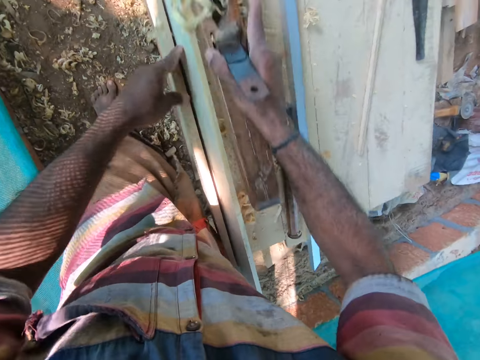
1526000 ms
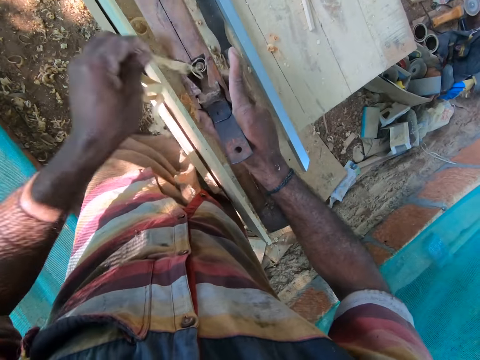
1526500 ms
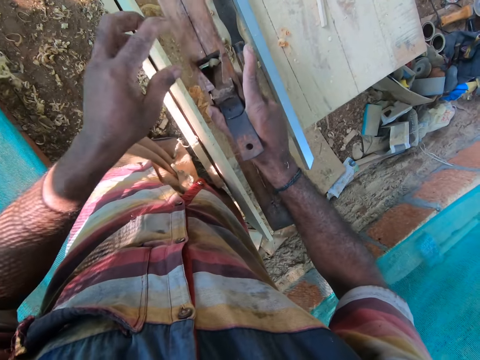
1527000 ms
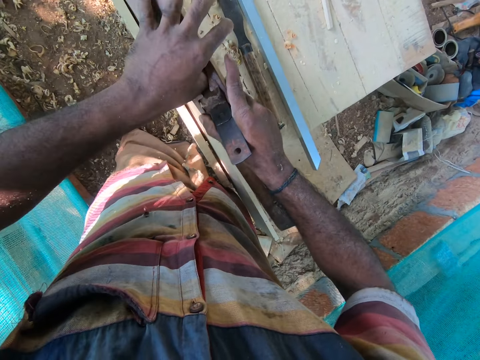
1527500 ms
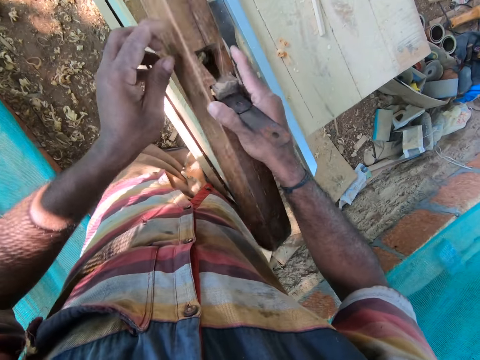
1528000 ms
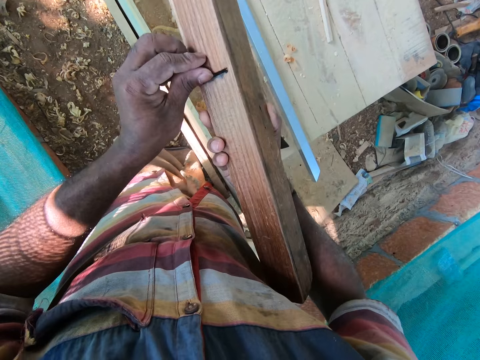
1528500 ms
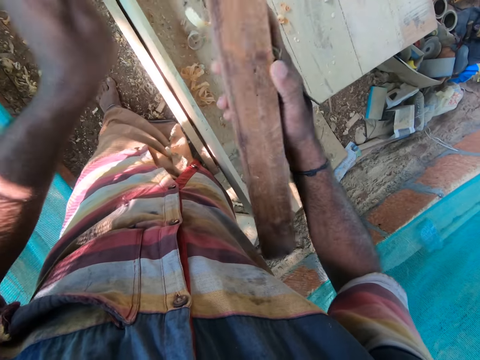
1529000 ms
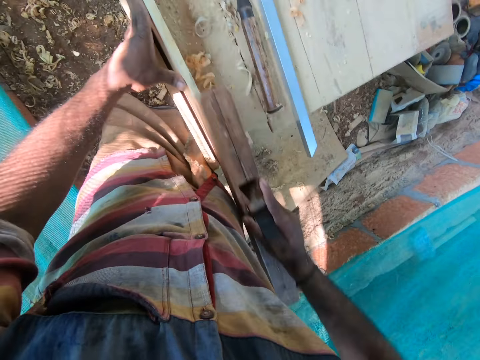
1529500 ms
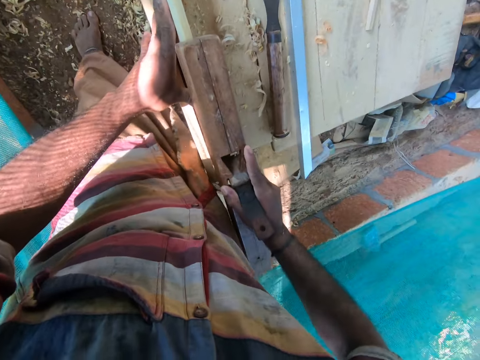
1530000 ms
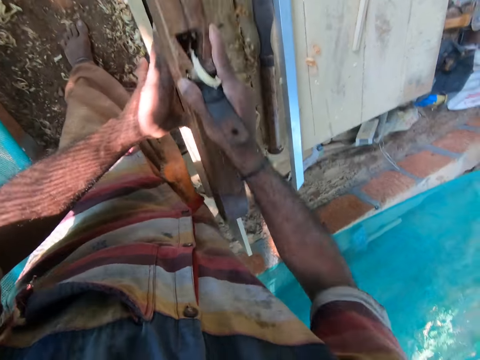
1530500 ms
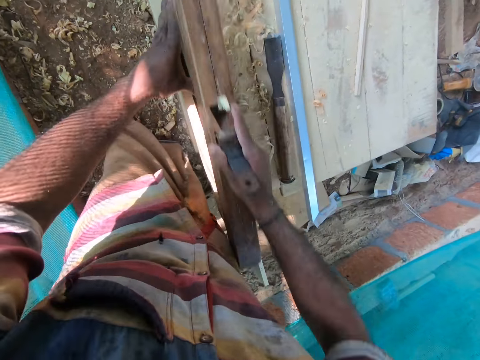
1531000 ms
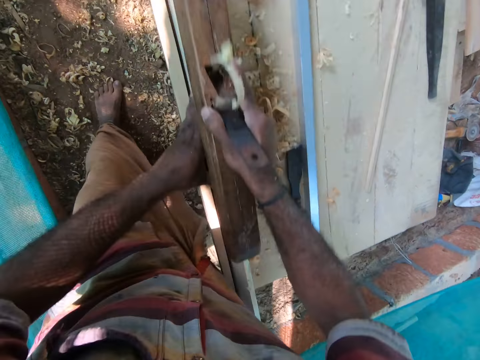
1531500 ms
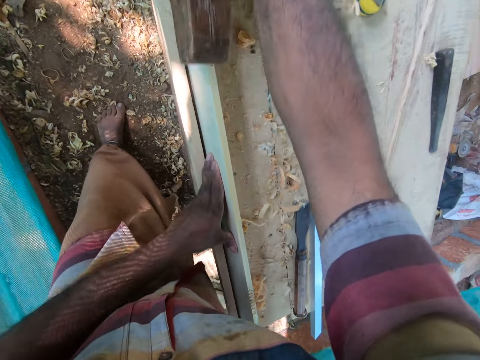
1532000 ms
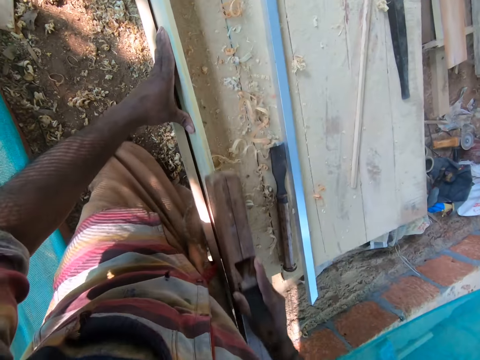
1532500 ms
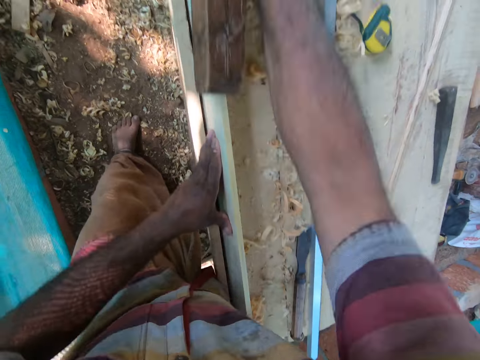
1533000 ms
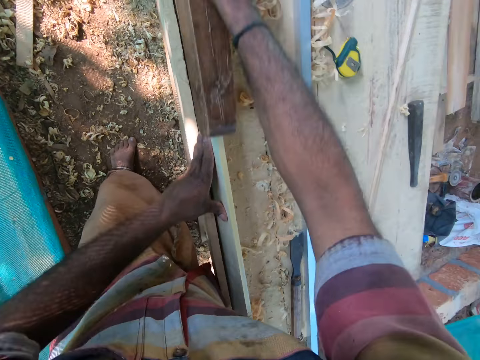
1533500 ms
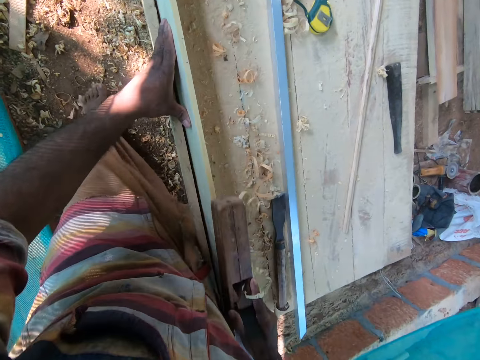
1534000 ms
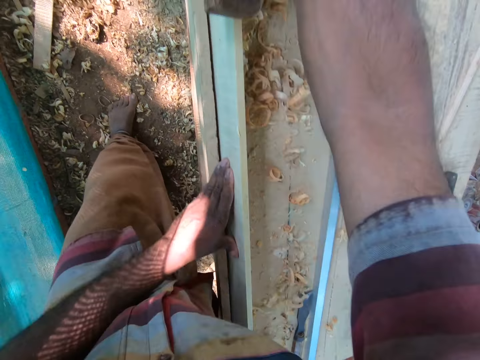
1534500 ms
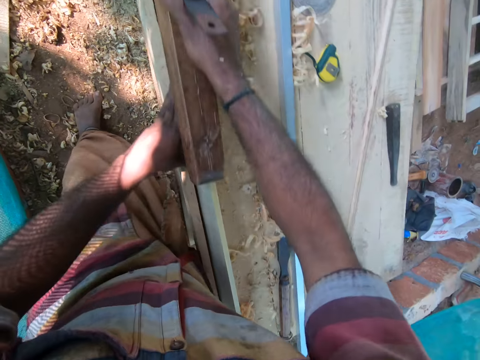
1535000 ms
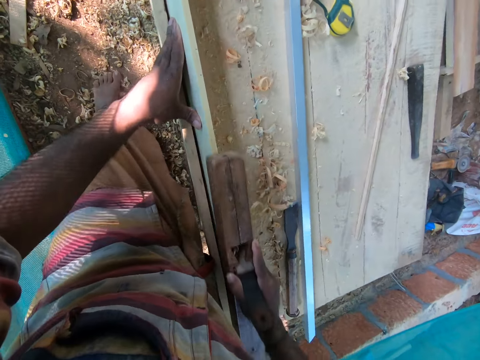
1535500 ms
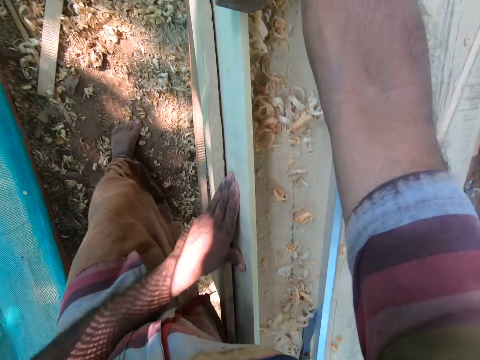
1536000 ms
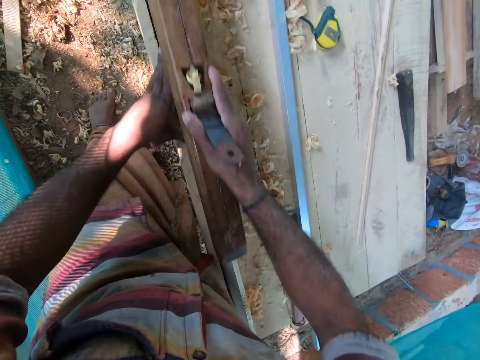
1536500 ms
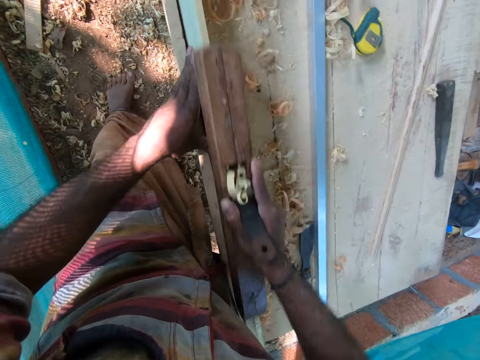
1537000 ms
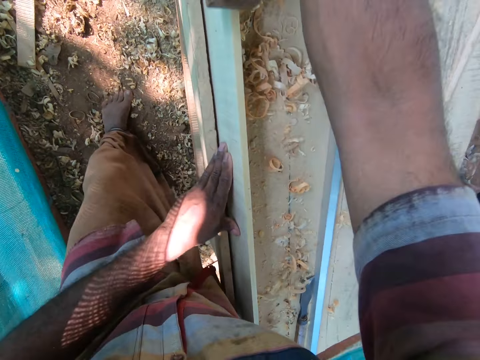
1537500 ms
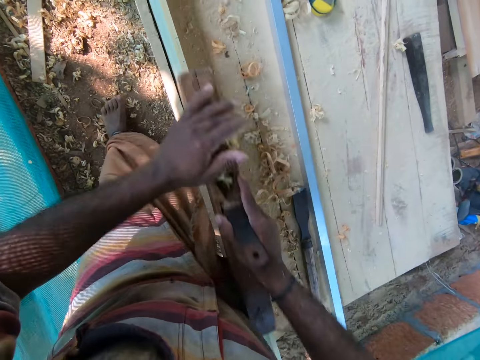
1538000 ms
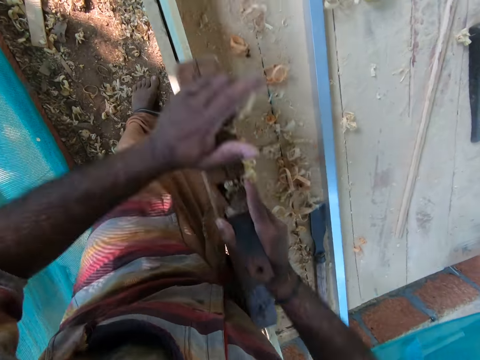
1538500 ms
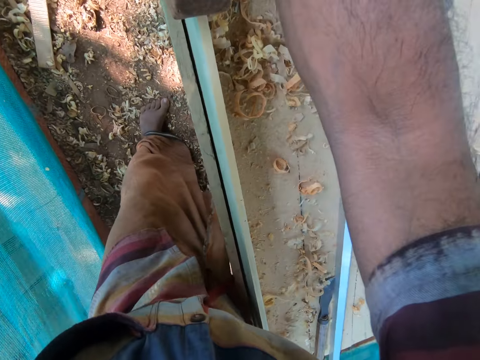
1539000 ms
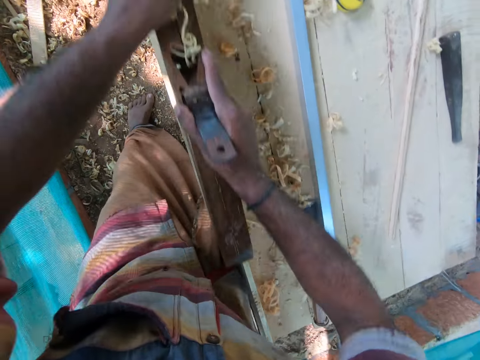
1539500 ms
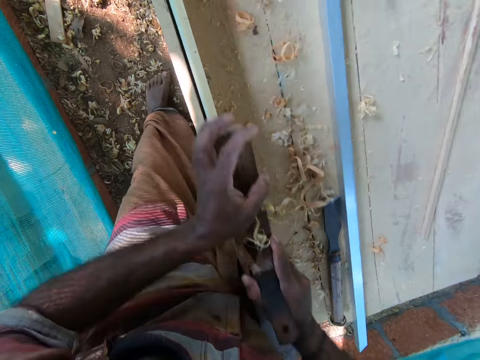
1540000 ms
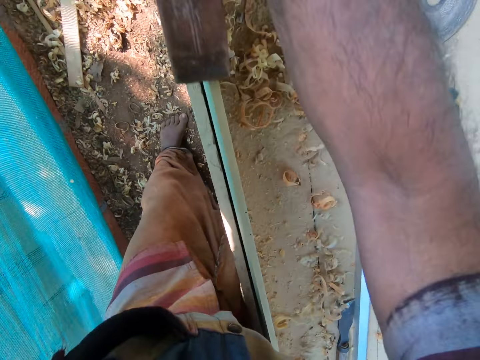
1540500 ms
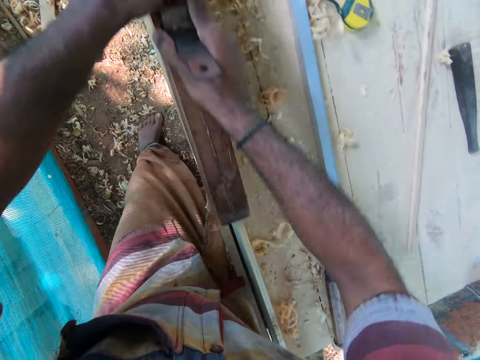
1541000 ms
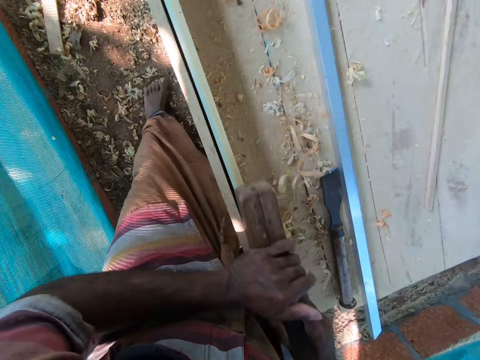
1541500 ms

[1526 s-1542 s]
The camera wearer removes the plank shavings from the hand planer with his left hand. He places his left hand on the plank on the table. He smoothens the plank on the table with the hand planer in his right hand. He smoothens the plank on the table with the hand planer in both hands.

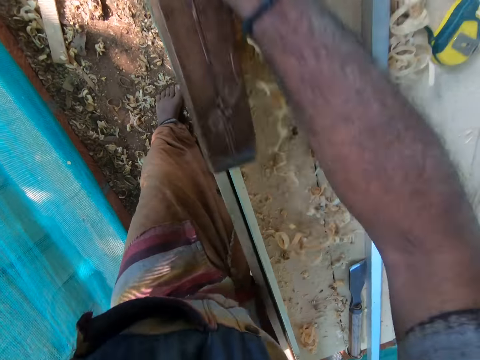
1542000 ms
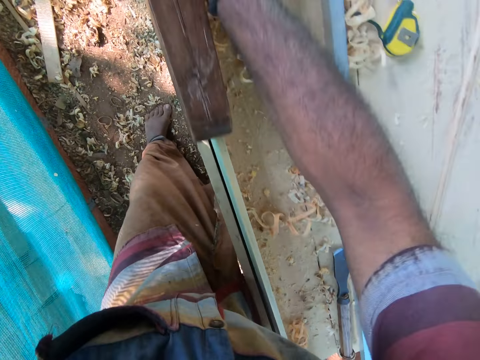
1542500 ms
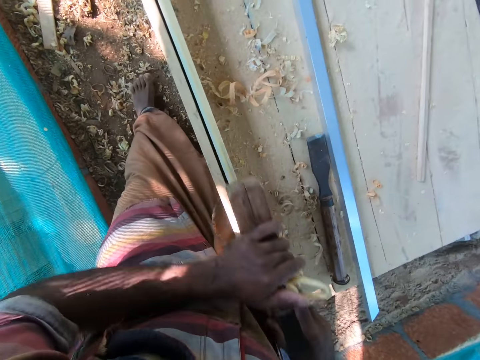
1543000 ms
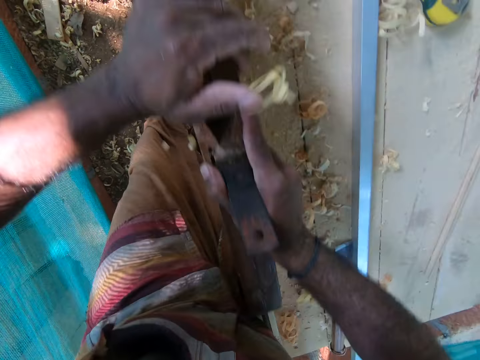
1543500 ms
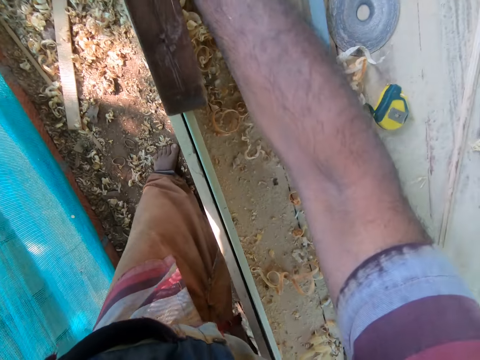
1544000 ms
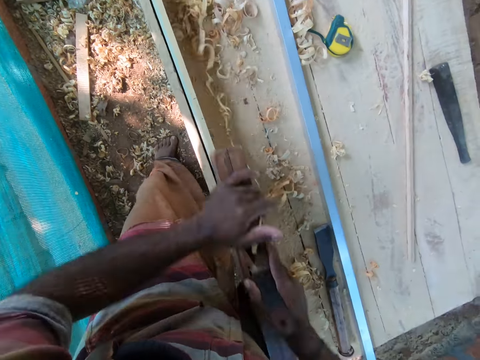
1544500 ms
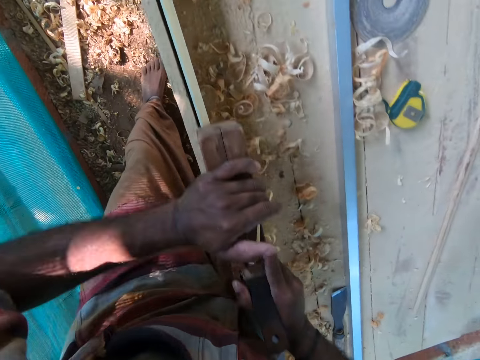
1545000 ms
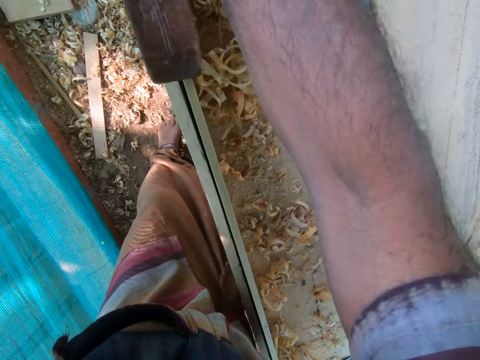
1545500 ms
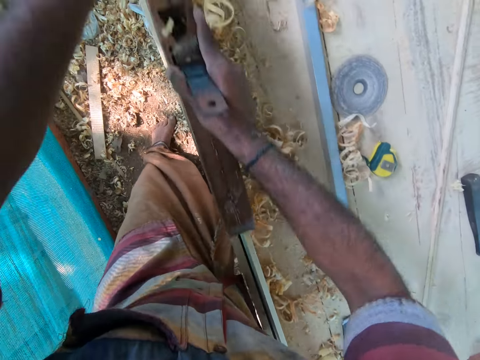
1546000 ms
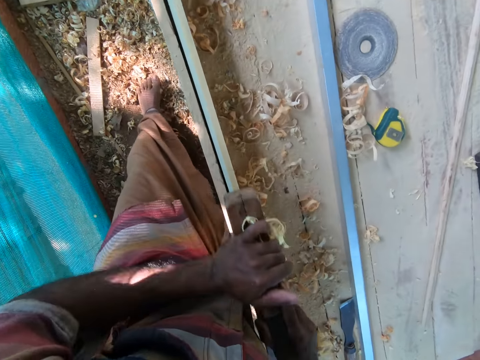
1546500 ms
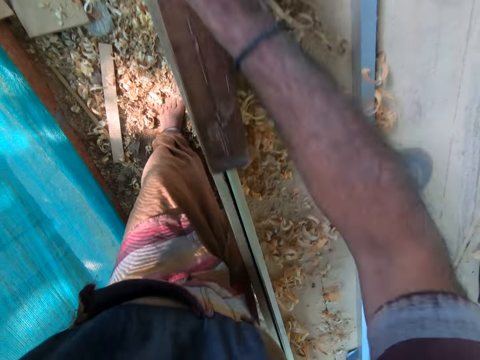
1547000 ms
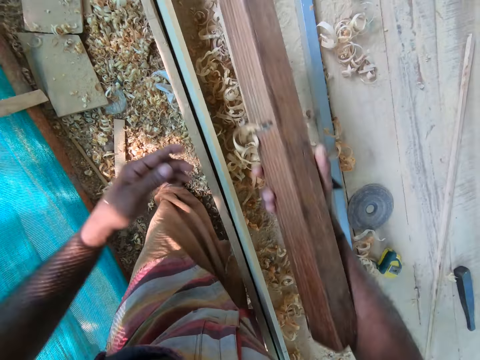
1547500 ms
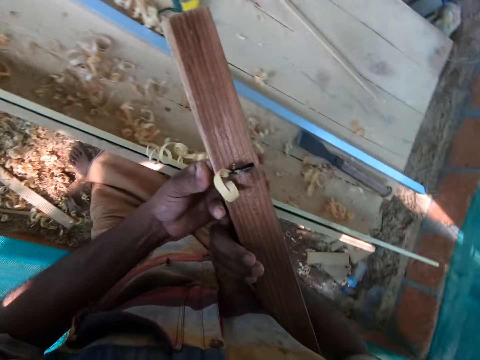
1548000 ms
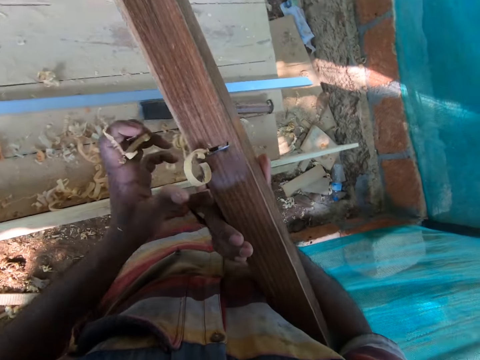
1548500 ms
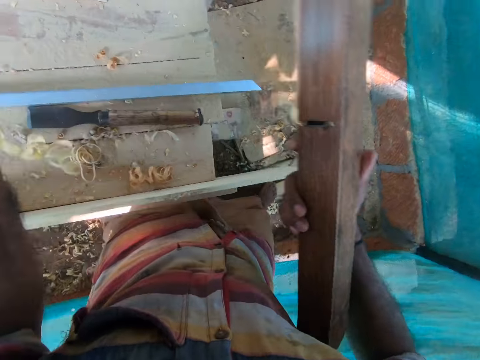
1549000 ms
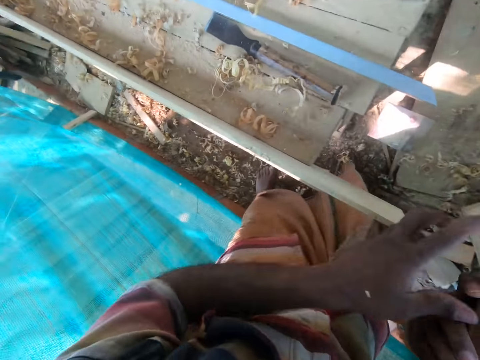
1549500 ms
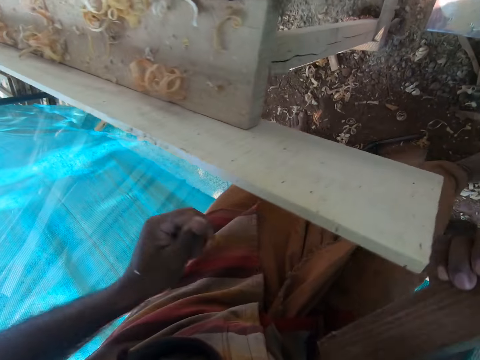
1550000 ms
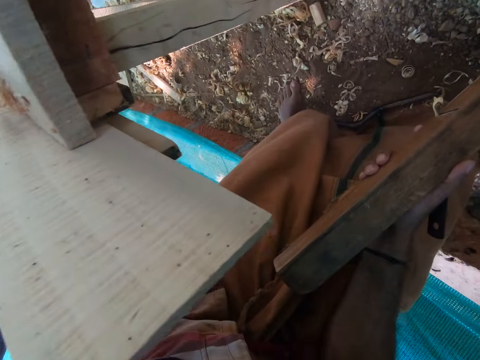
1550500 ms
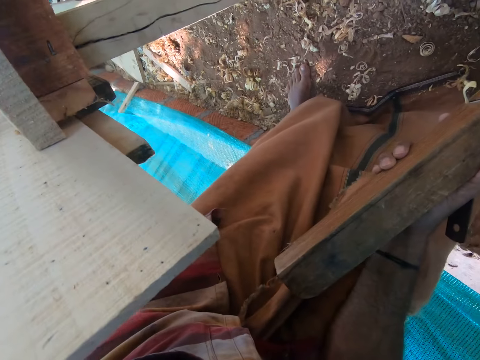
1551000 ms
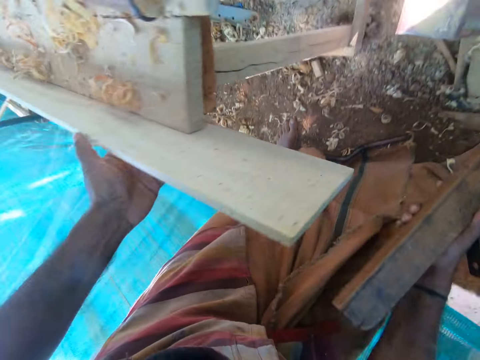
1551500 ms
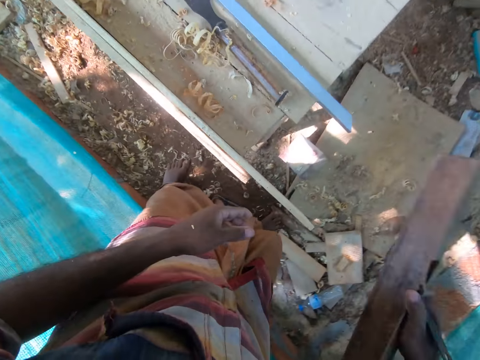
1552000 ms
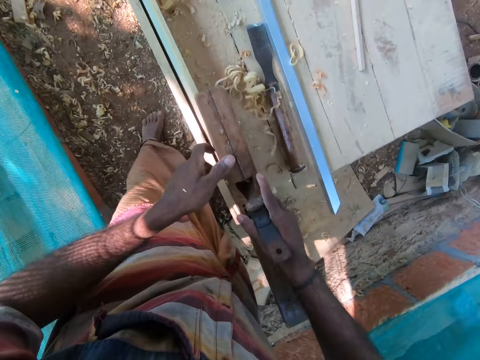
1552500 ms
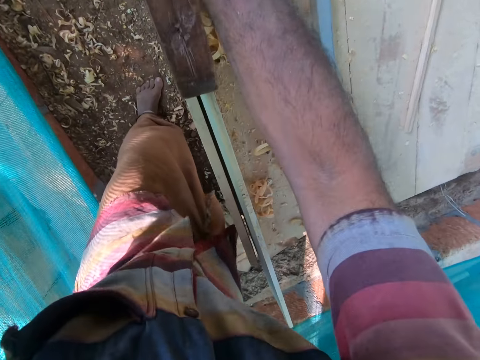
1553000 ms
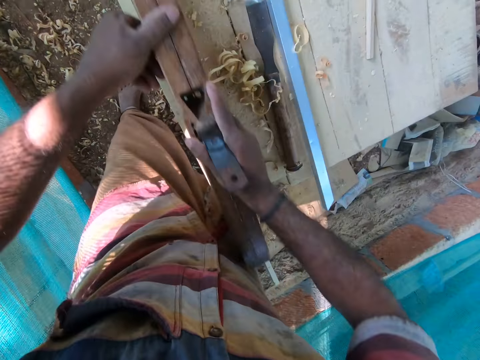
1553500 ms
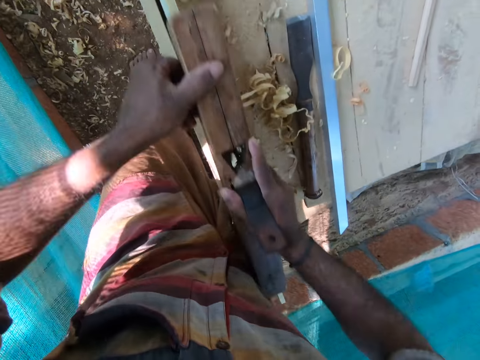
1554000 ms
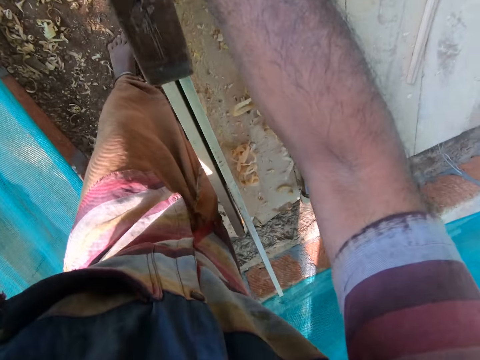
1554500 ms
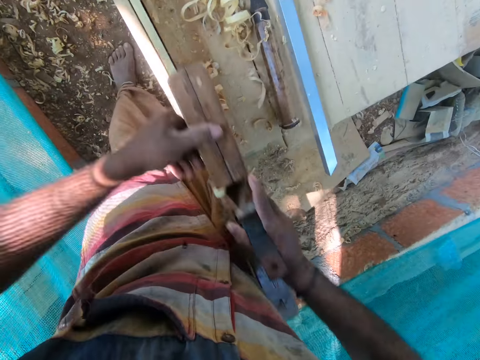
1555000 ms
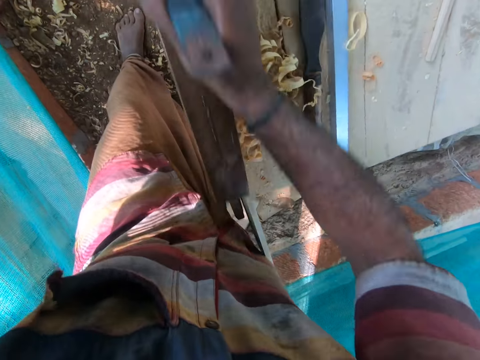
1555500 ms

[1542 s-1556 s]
The camera wearer removes the plank shaving from the hand planer with his left hand. He places his left hand on the plank on the table. He inspects the wood. He smoothens the plank on the table with the hand planer in both hands.
